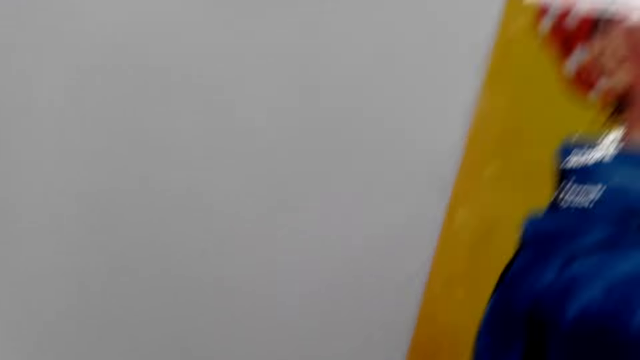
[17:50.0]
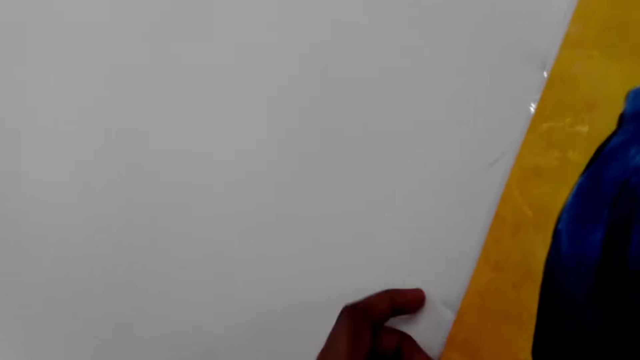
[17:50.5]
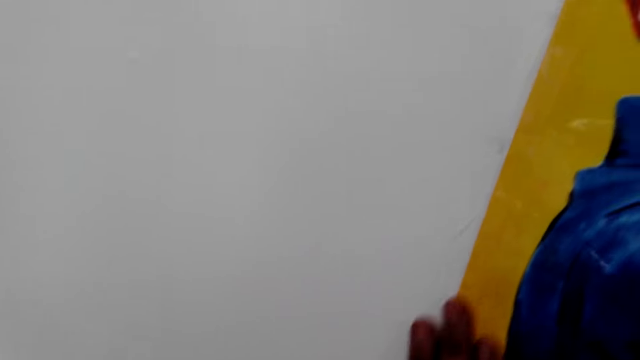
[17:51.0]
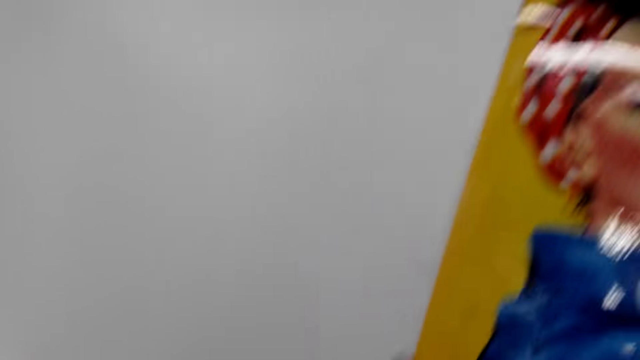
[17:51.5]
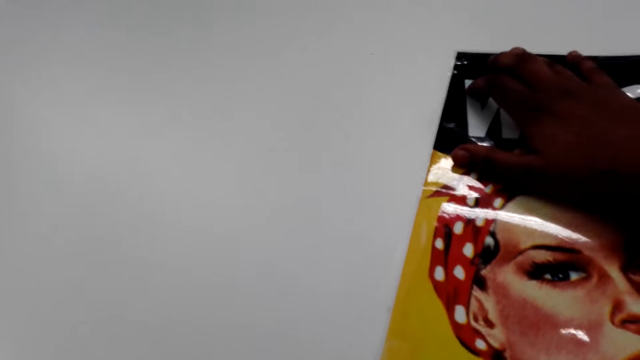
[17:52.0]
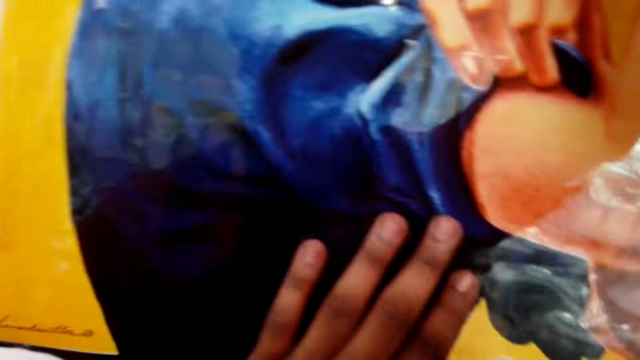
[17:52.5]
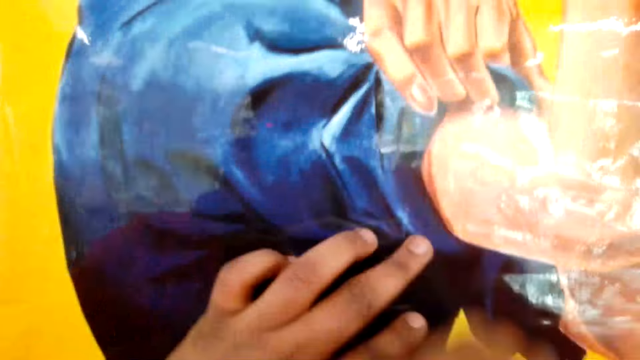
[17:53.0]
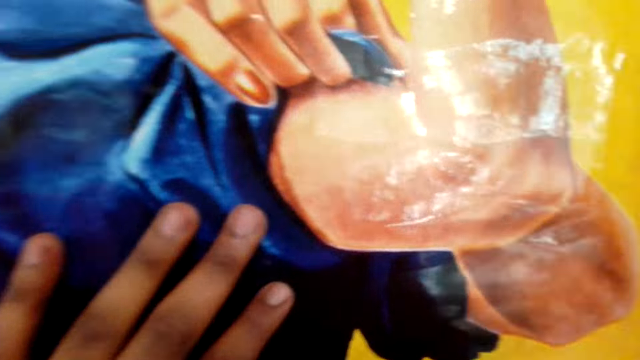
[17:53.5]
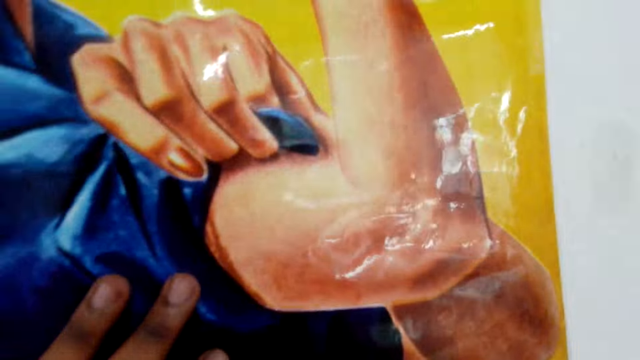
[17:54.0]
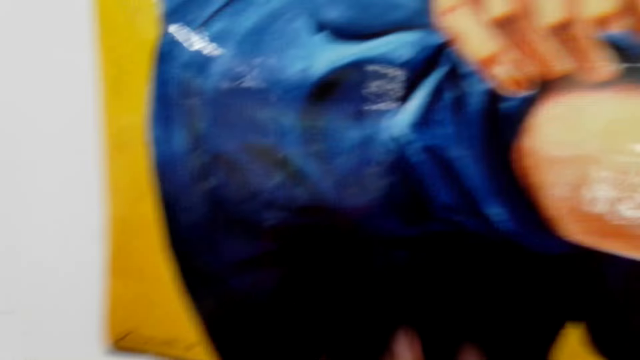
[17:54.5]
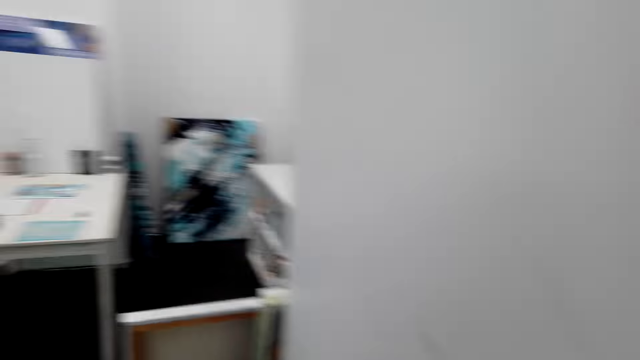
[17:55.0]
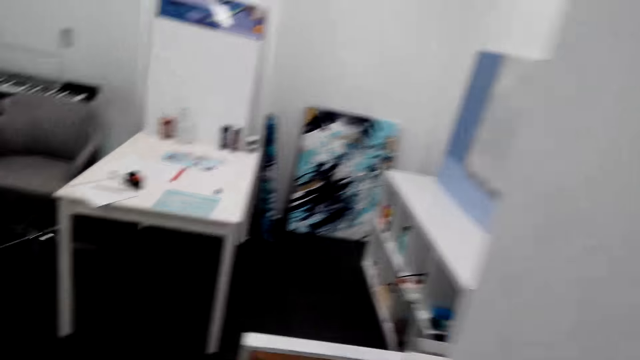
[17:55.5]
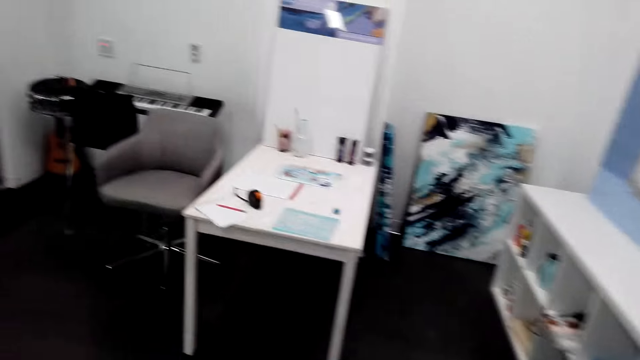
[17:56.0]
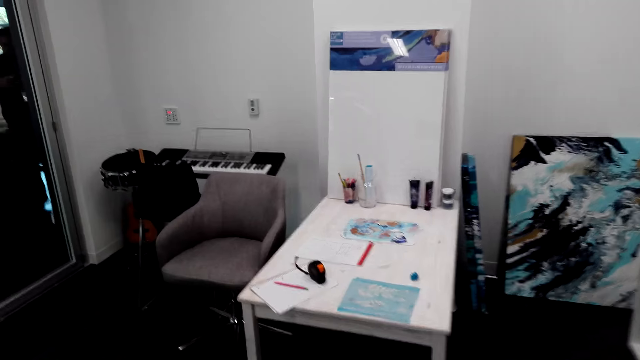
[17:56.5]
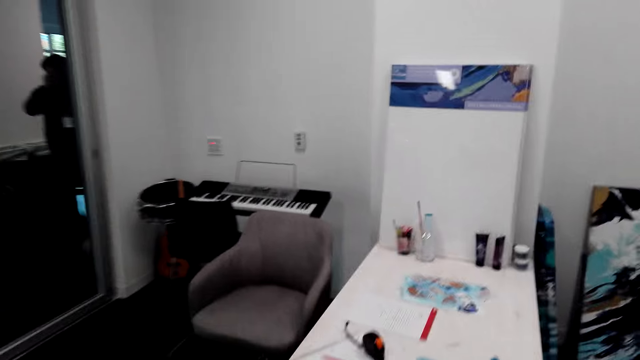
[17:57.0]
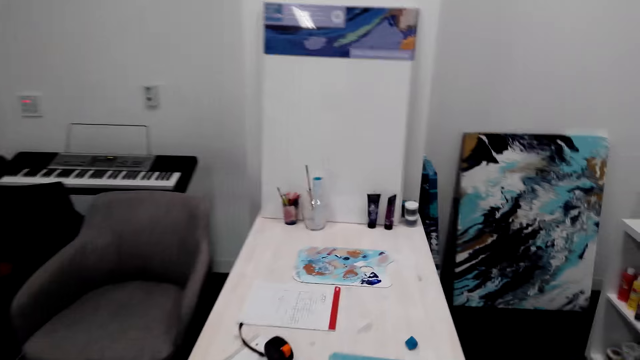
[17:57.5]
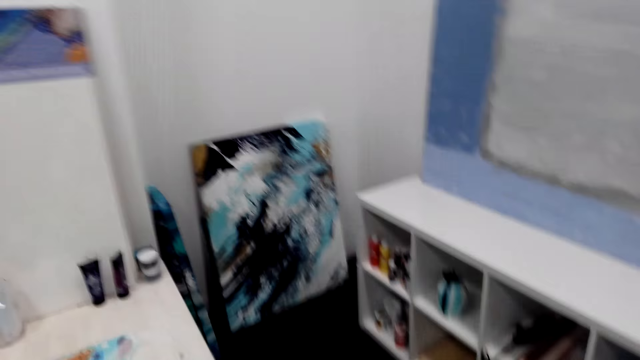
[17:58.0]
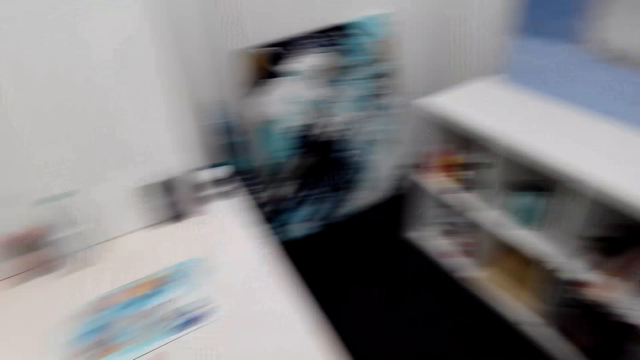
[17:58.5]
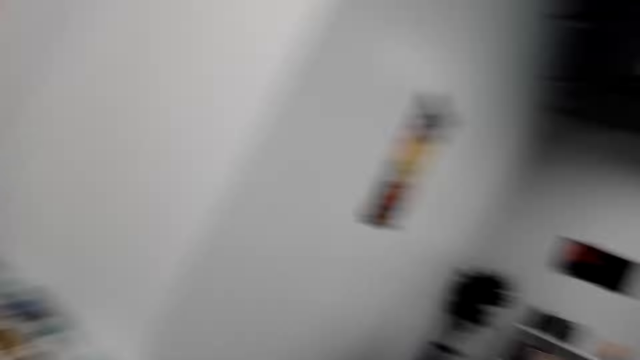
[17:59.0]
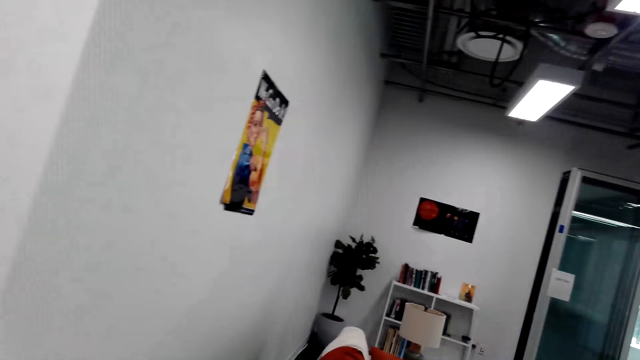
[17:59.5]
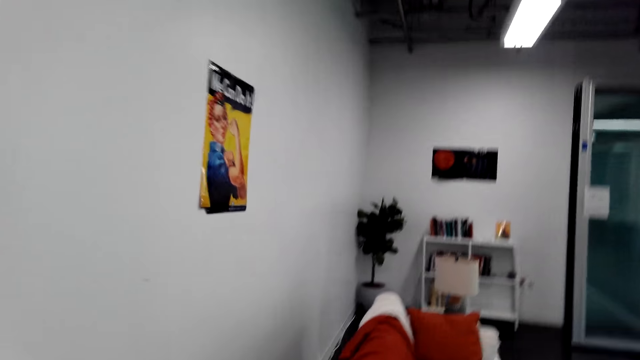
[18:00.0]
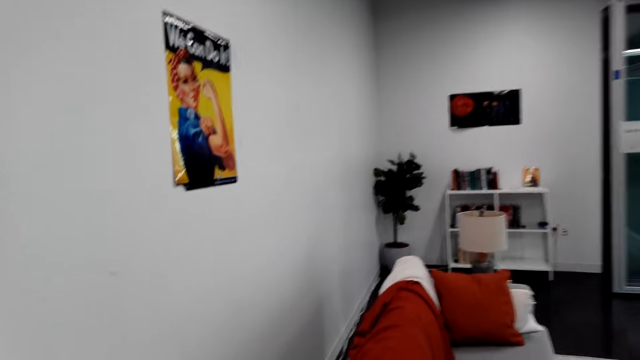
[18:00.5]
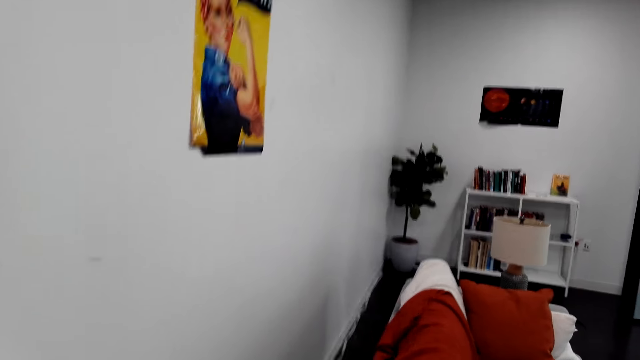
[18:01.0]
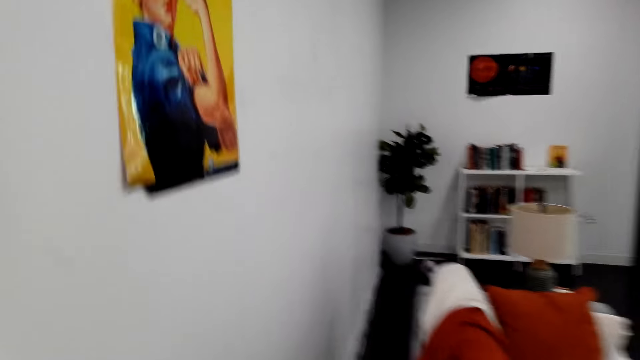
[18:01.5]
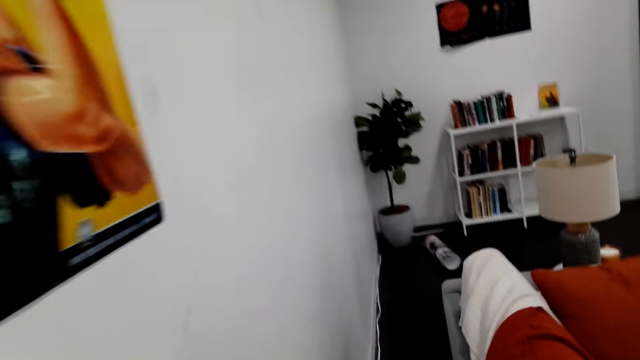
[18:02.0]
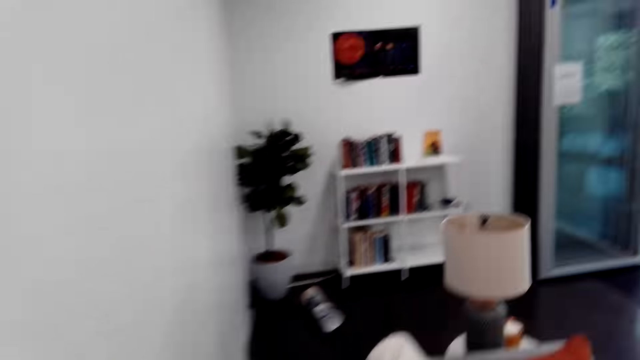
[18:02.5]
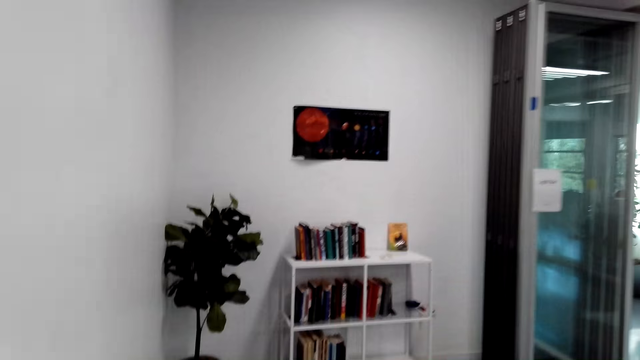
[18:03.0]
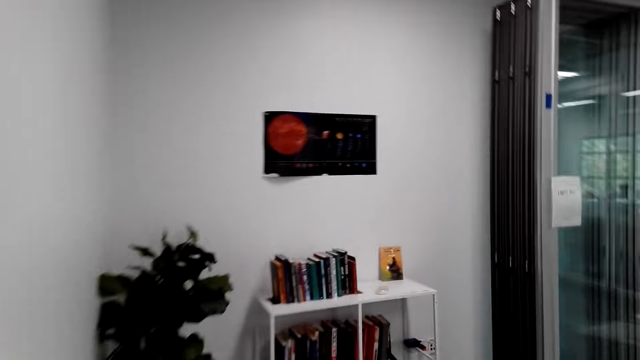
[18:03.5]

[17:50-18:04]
The camera wearer aligns a photo on the wall. They look around the house. They walk around the house. They look around the house. They walk around the house.

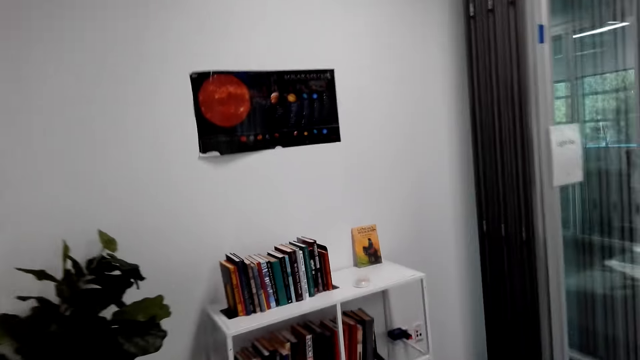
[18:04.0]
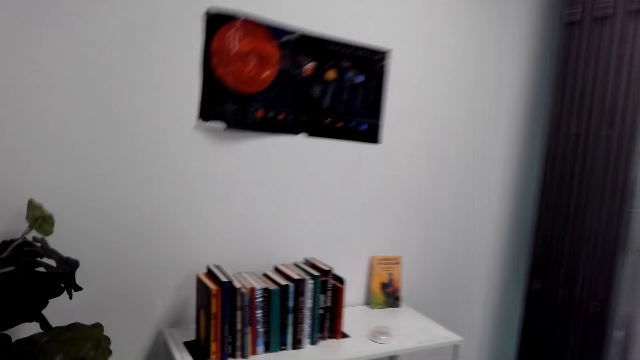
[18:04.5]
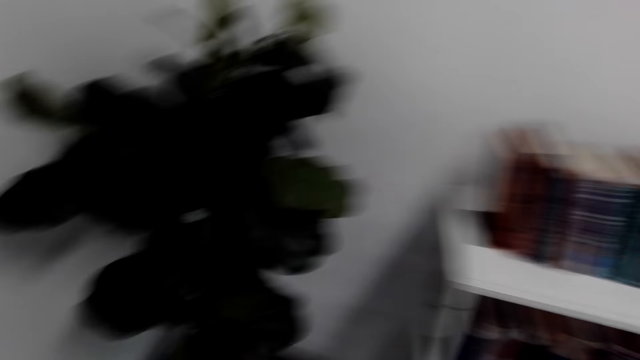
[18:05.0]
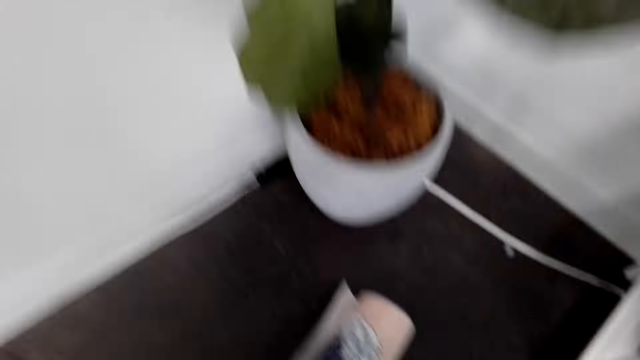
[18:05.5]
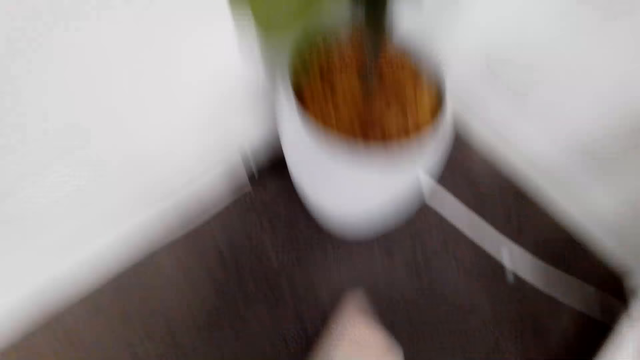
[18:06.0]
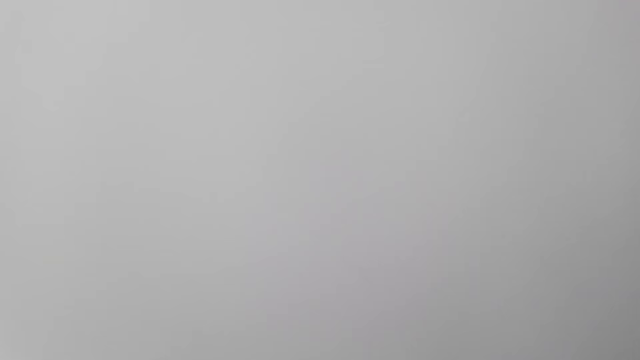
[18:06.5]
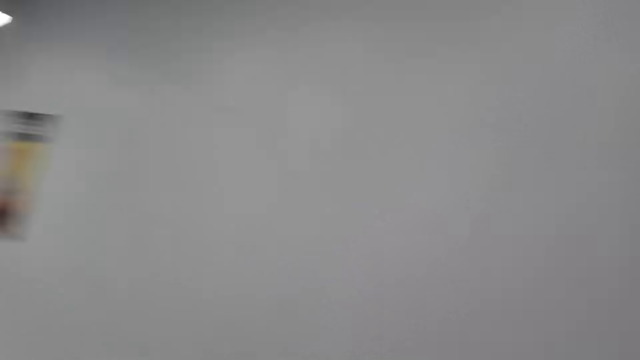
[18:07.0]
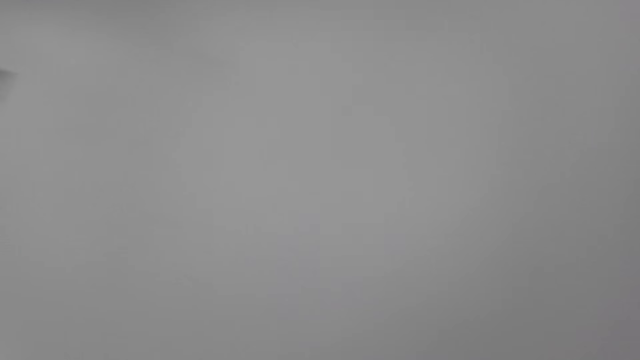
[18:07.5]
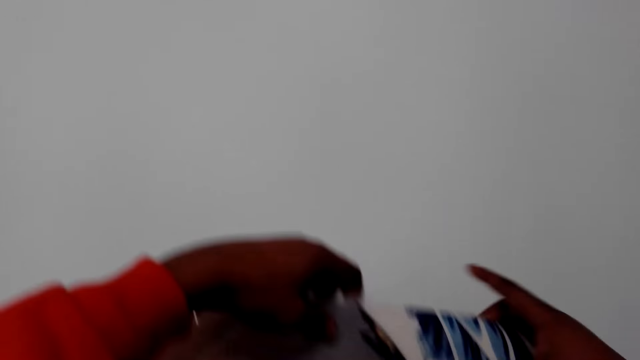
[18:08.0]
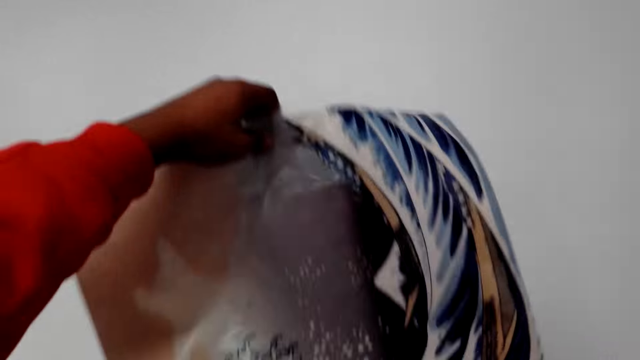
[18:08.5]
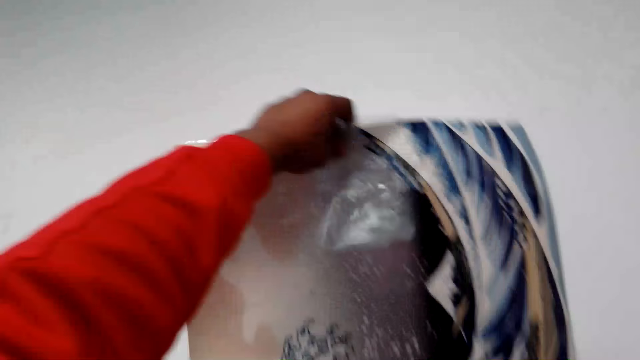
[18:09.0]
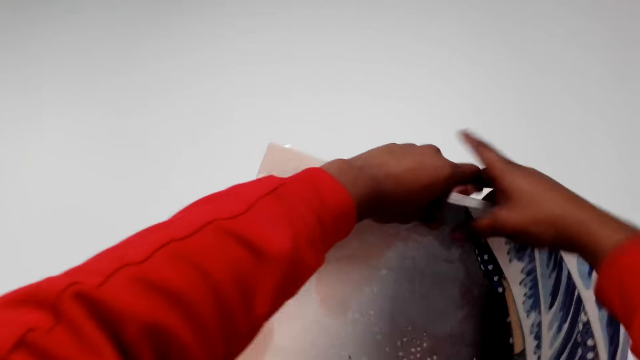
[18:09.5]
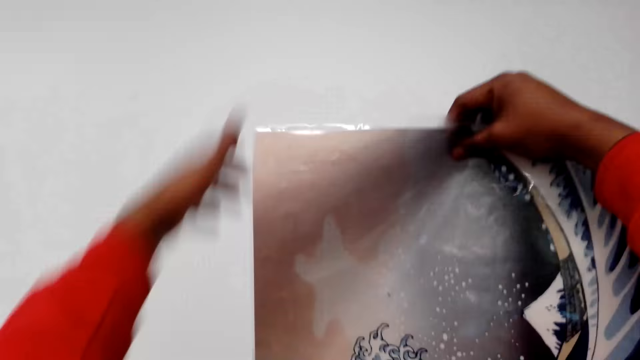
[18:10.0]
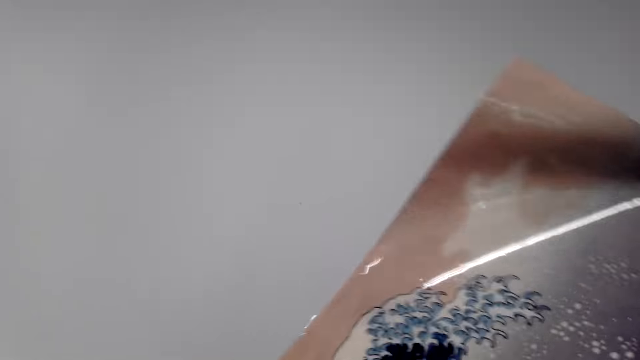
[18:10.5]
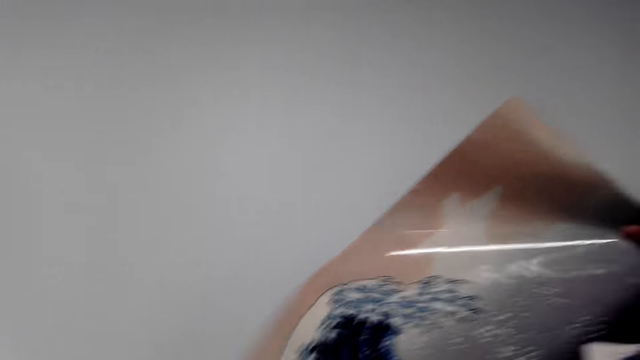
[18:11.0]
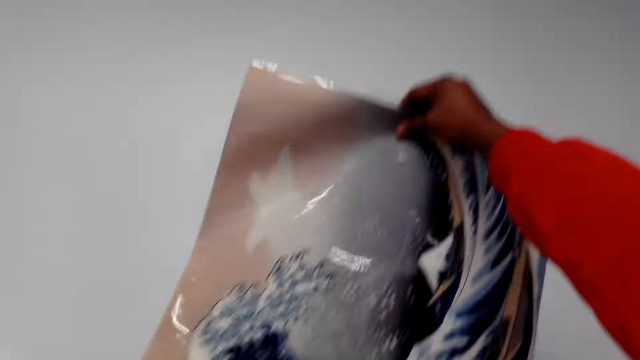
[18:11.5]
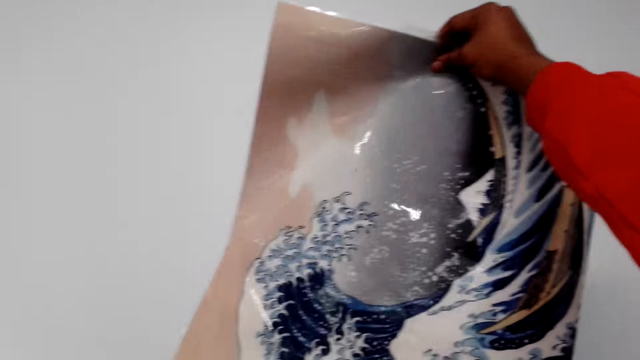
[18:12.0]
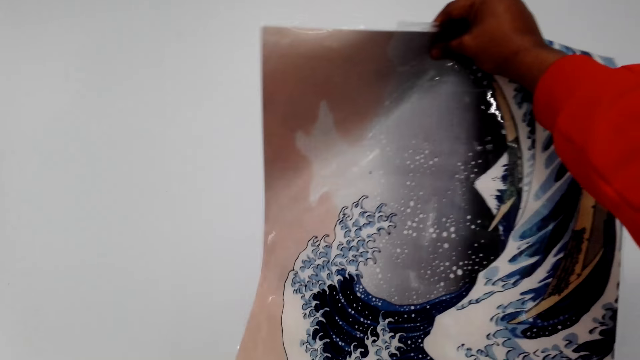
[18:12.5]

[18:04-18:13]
The camera wearer picks up a picture or photo from the floor. They hold the photo. They move up the picture on the wall.
